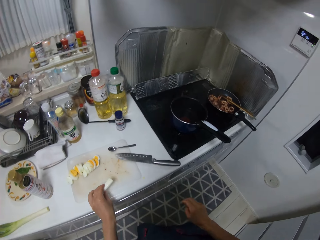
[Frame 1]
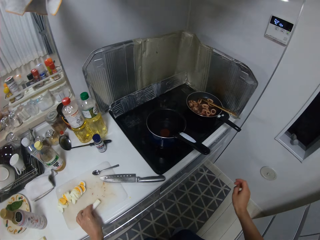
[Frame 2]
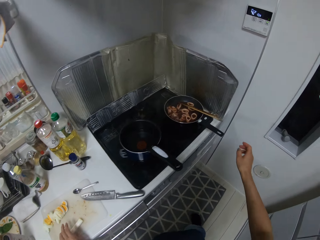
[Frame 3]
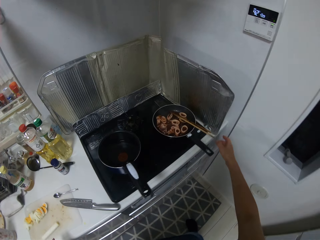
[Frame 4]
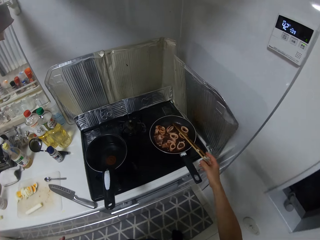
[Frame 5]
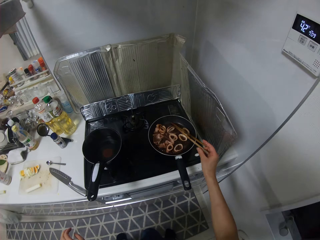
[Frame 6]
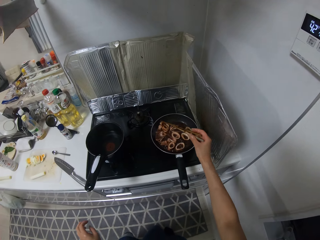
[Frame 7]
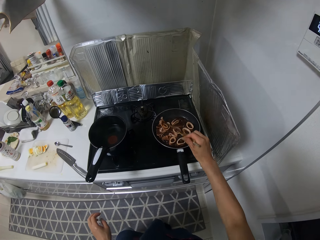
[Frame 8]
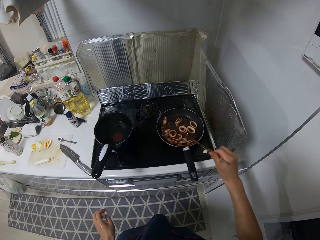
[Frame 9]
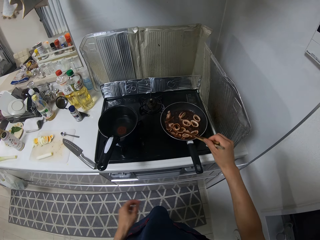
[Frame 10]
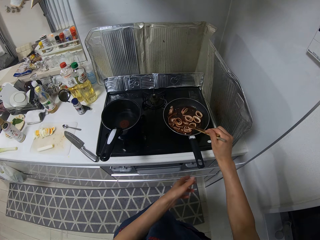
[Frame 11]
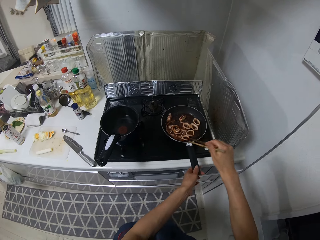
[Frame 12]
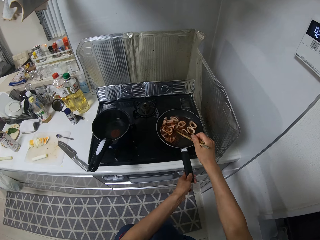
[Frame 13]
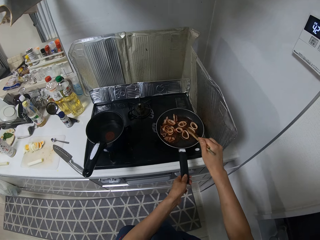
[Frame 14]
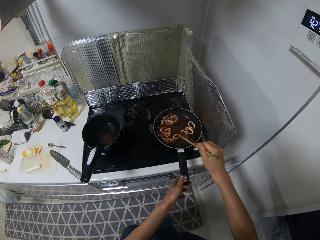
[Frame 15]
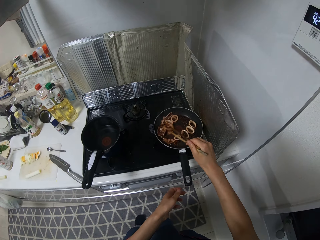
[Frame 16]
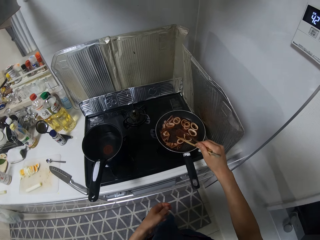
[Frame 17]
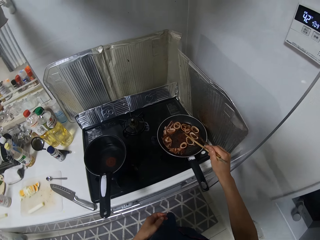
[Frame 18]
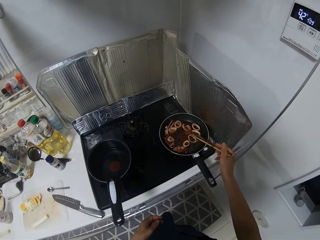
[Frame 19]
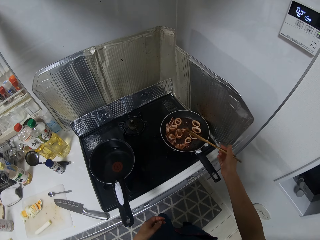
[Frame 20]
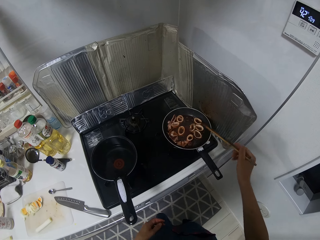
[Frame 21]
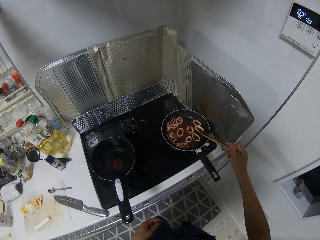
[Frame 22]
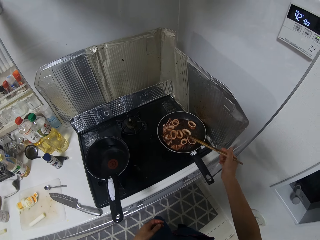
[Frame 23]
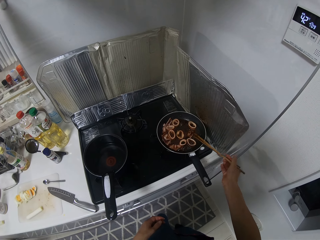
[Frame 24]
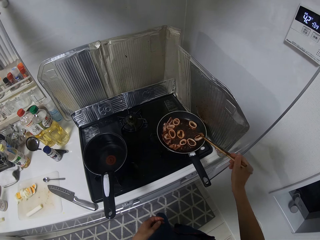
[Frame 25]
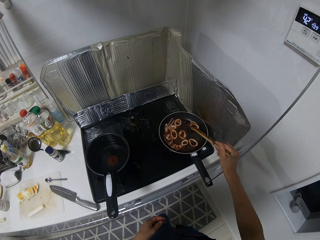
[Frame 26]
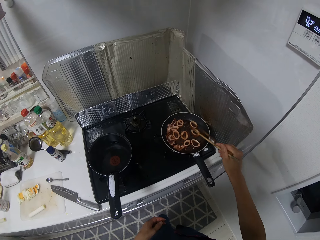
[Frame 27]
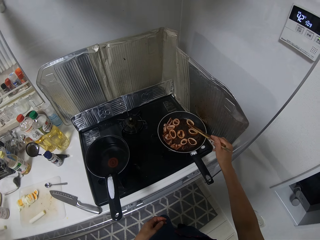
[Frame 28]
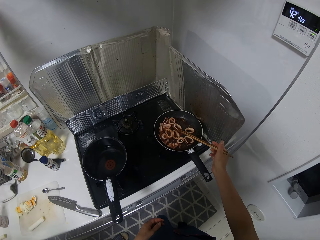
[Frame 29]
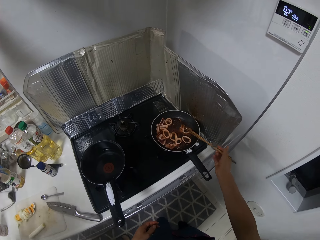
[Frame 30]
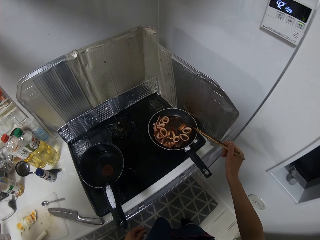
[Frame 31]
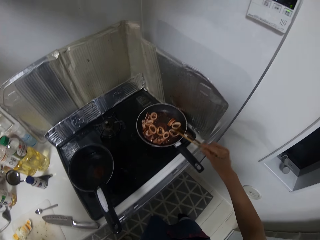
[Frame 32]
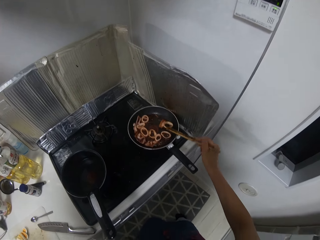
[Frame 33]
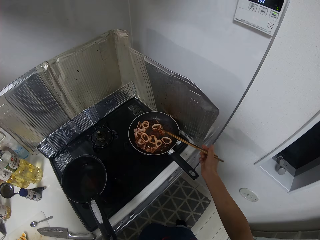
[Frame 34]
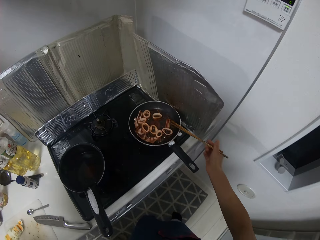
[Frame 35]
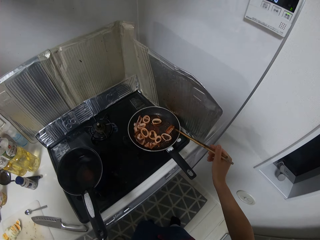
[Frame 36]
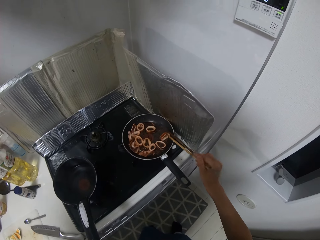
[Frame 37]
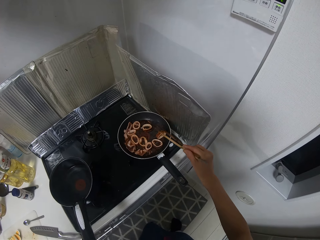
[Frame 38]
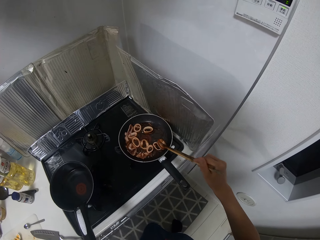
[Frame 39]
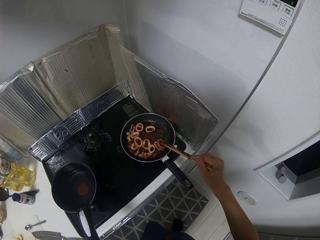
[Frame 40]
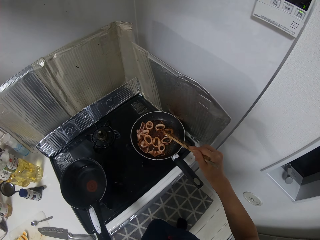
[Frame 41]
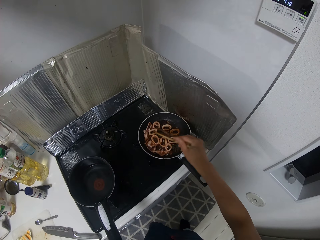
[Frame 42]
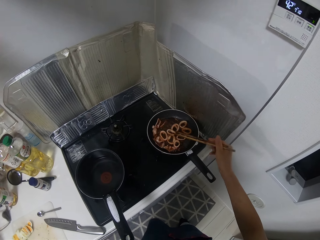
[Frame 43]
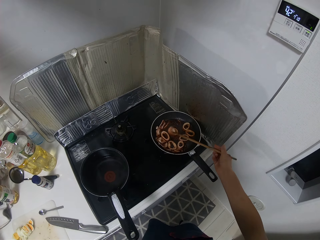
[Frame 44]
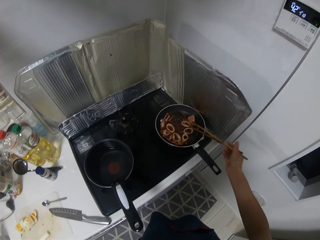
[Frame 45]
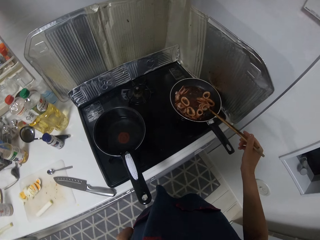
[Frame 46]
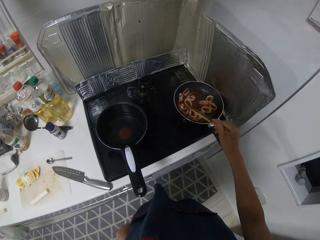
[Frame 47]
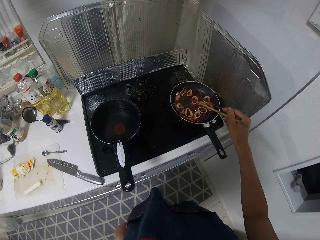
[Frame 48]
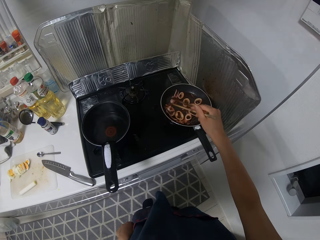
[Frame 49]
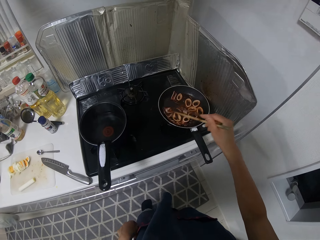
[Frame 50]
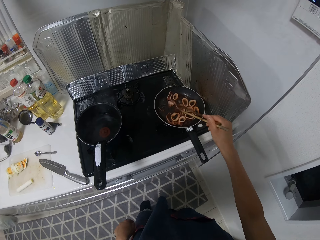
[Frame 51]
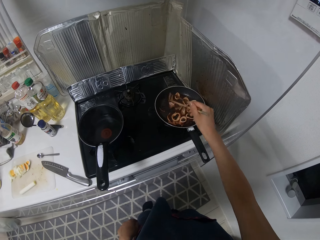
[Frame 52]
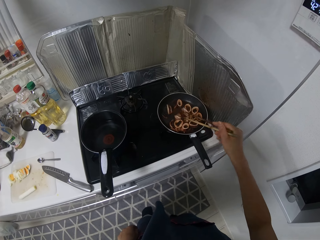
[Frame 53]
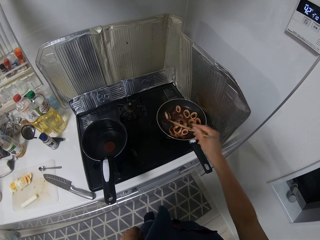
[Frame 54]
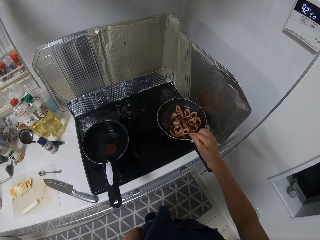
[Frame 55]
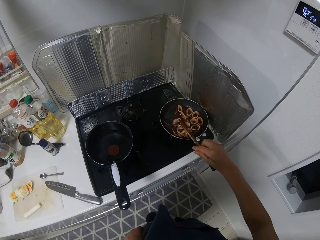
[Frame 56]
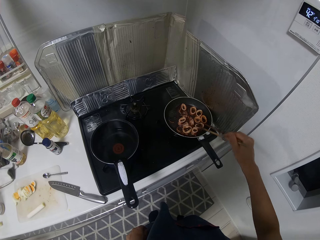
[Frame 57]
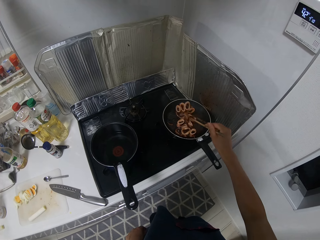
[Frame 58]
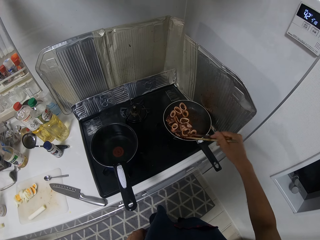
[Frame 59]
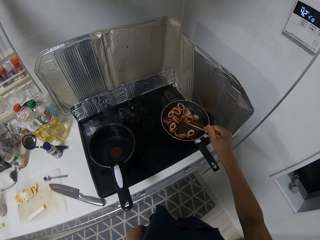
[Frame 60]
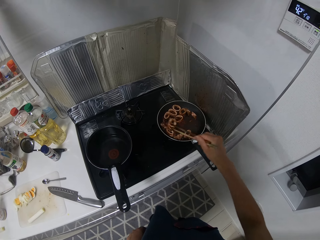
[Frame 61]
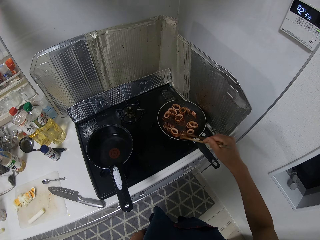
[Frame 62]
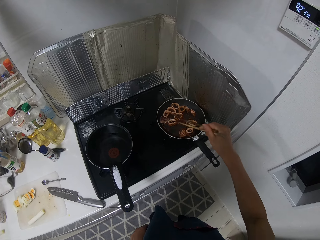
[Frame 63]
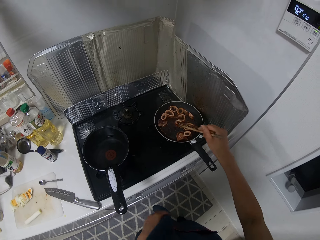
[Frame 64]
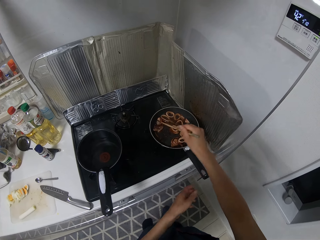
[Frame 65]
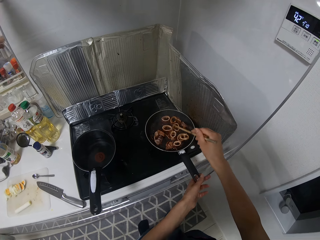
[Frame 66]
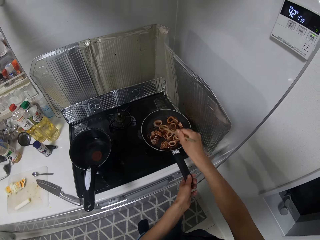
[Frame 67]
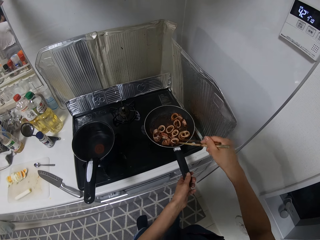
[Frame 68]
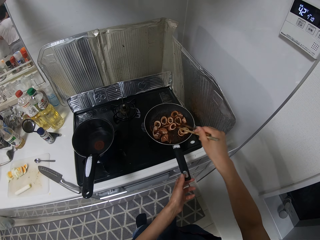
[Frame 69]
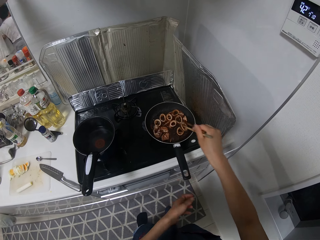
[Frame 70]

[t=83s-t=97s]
The camera wearer stirs the food in the frypan with the chopsticks. They adjust the frypan.

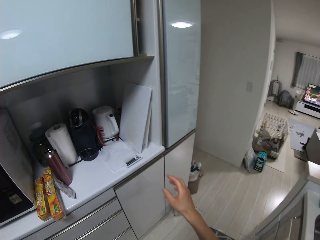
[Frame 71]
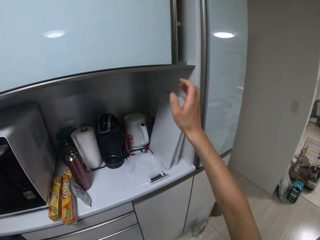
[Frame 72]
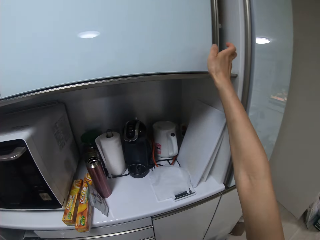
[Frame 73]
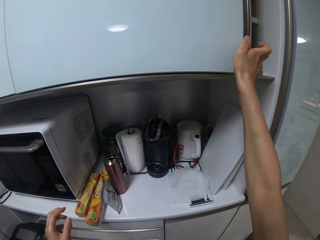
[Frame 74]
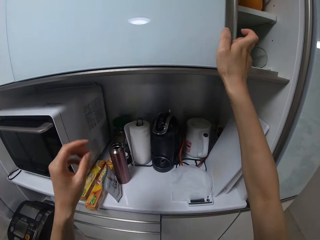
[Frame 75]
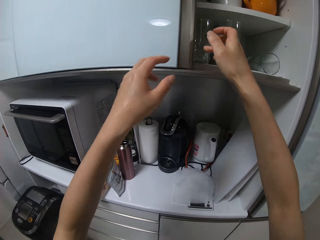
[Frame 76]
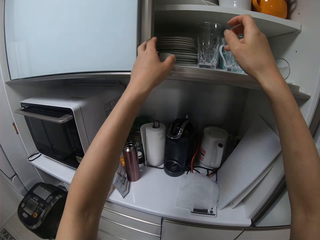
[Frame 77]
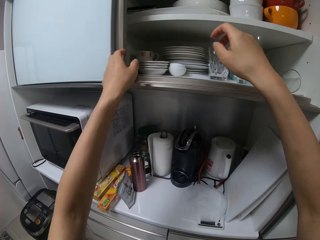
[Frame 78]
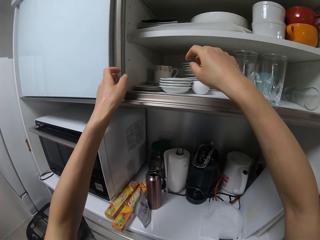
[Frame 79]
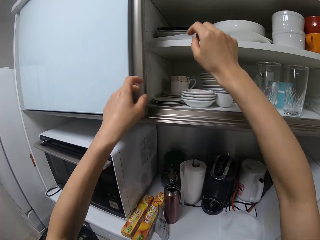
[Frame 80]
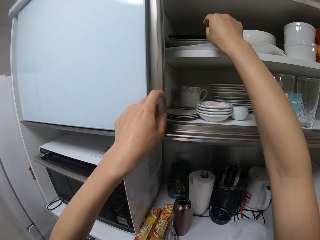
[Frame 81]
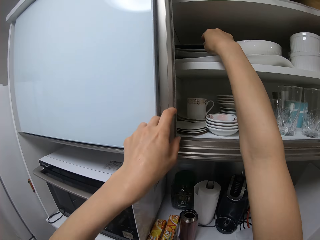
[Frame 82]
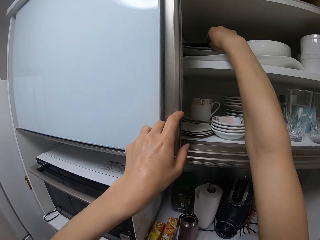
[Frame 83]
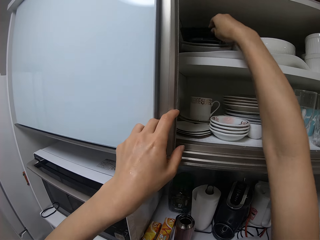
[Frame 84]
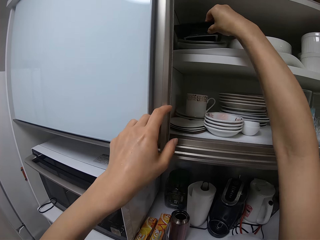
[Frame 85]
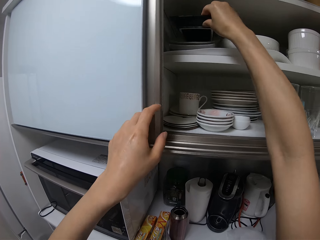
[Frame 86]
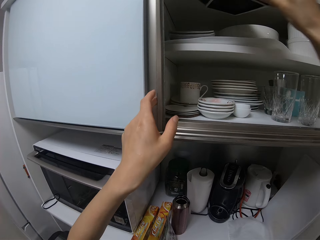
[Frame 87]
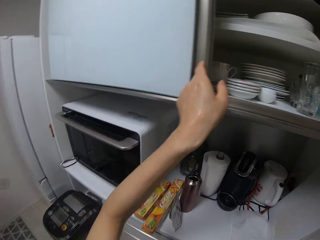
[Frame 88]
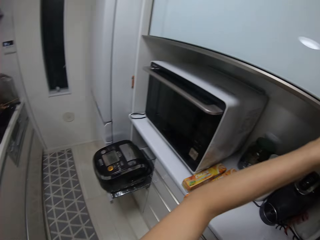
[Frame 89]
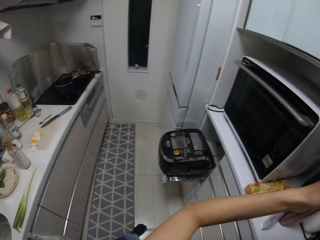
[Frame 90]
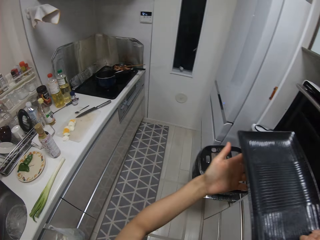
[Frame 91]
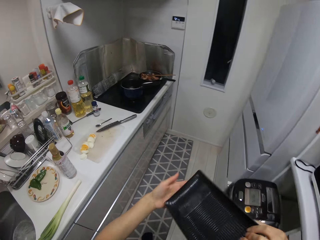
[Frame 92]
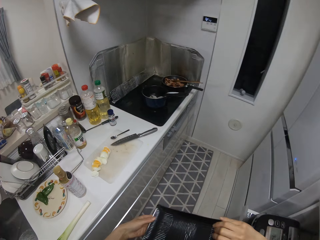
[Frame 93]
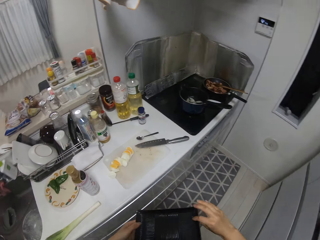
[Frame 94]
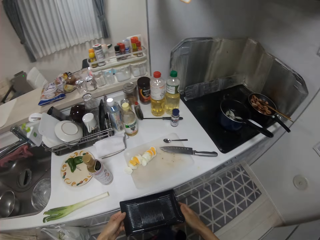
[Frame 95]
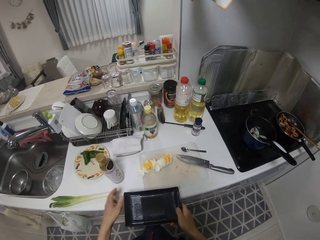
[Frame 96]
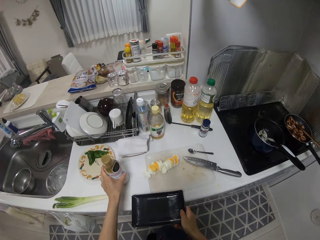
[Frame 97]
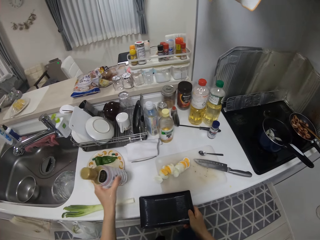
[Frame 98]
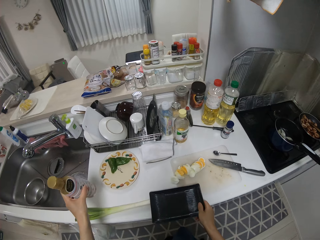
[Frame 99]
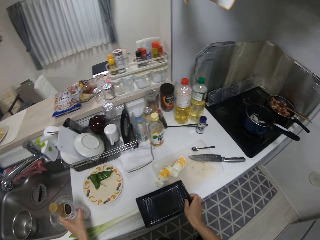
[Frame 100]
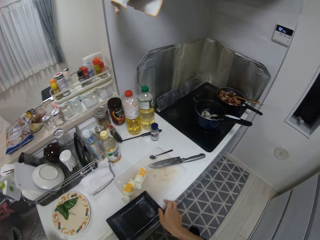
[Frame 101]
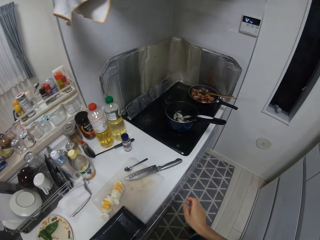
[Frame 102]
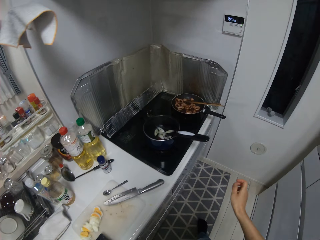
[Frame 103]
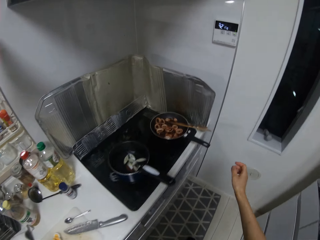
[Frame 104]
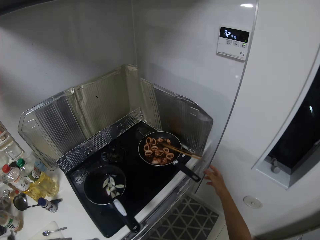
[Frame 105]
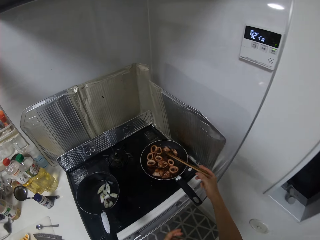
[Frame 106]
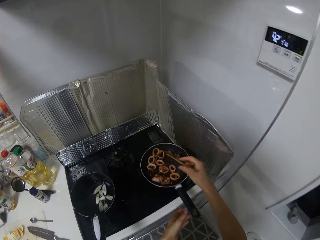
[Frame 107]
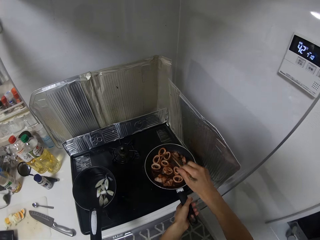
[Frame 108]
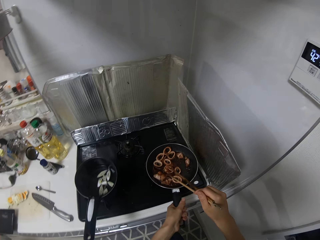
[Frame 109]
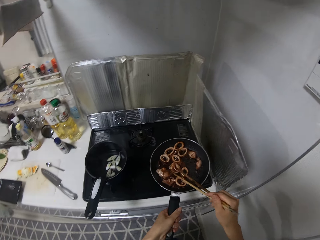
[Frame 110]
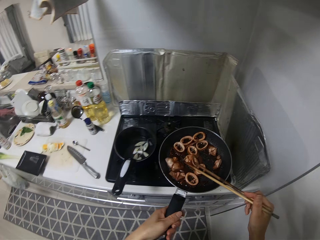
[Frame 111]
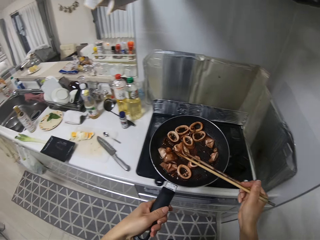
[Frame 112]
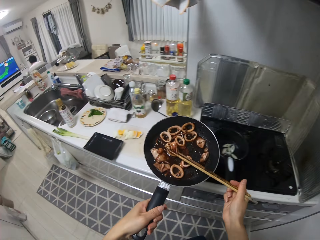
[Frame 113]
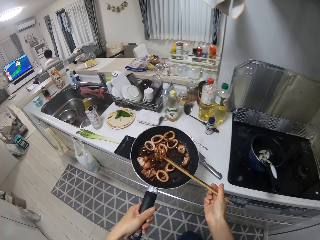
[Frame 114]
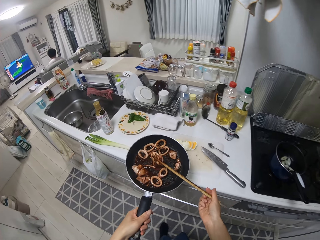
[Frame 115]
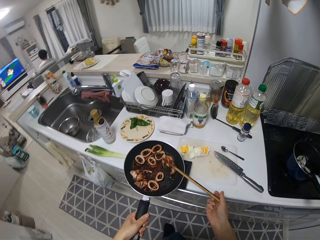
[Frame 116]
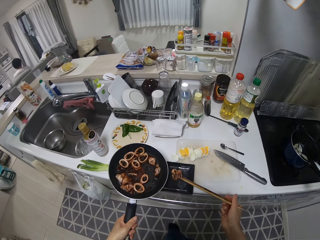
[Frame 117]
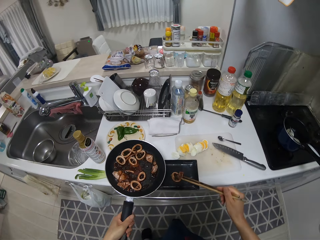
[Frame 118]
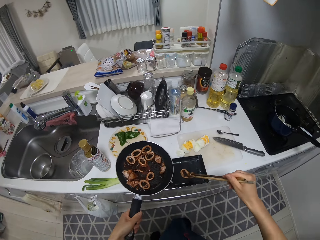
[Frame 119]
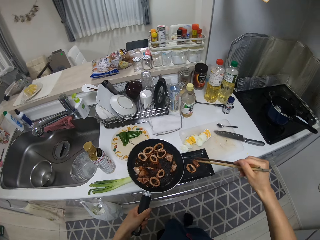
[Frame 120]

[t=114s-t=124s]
The camera wearer opens a cupboard. They pick up a plate in the cupboard. They close the cupboard. They move a plastic bottle aside on the table. They drop the plate on the table. They walk in a room. They pick up the frypan on the cooker. They take the food from the frypan with the chopsticks. They put the food in the plate on the table.
